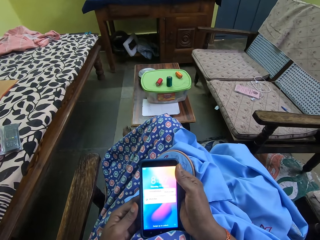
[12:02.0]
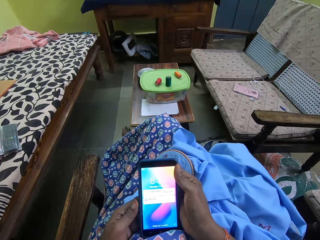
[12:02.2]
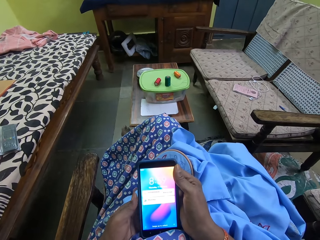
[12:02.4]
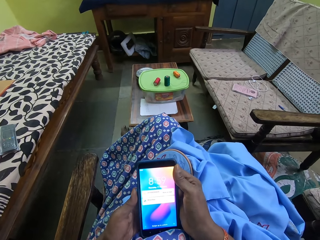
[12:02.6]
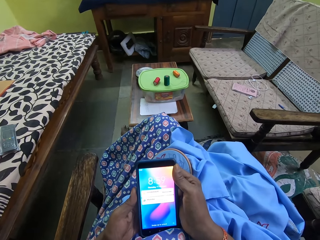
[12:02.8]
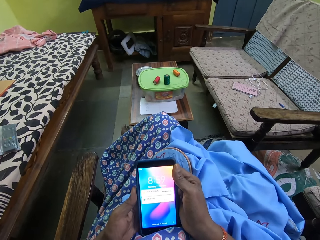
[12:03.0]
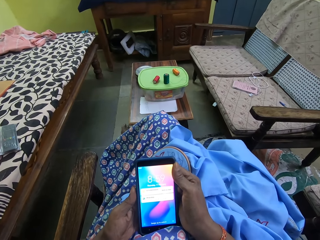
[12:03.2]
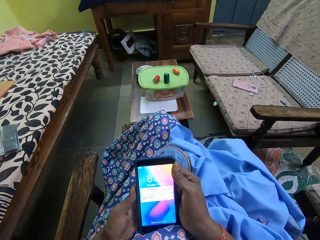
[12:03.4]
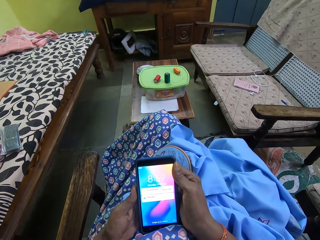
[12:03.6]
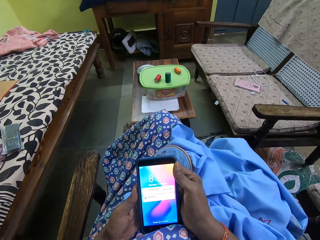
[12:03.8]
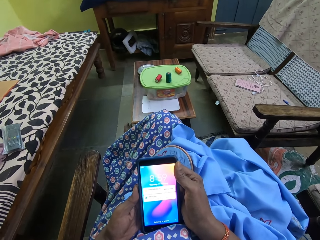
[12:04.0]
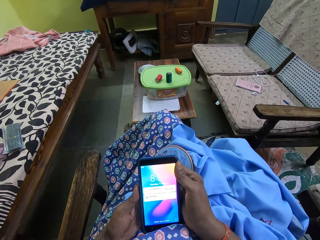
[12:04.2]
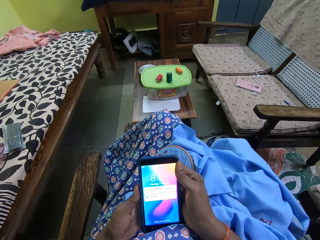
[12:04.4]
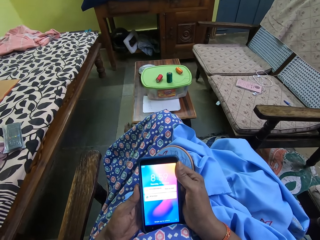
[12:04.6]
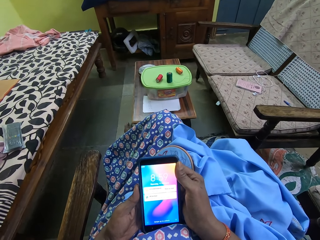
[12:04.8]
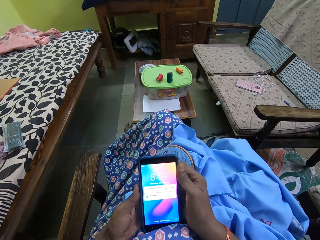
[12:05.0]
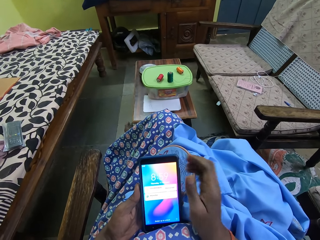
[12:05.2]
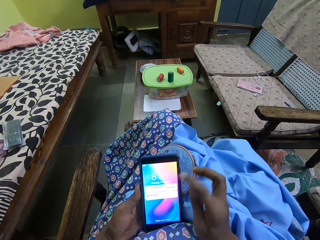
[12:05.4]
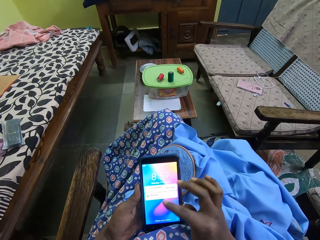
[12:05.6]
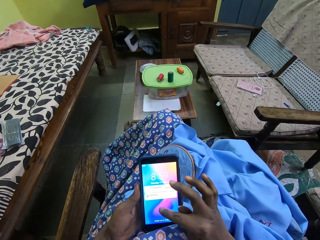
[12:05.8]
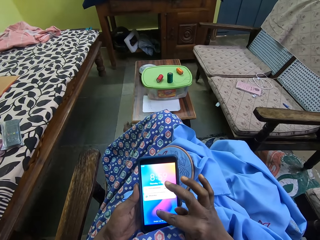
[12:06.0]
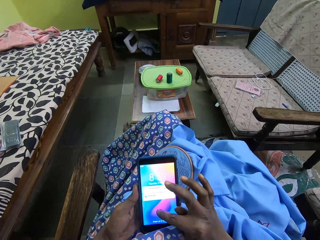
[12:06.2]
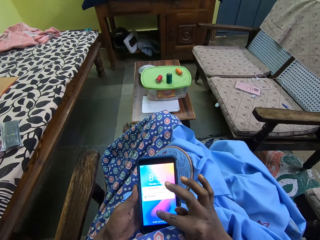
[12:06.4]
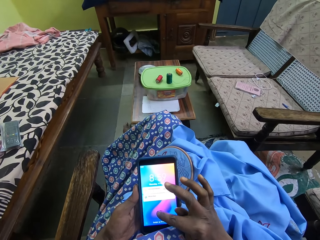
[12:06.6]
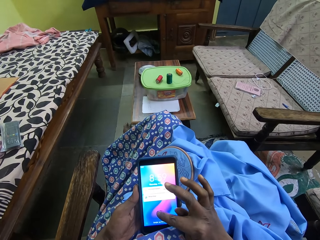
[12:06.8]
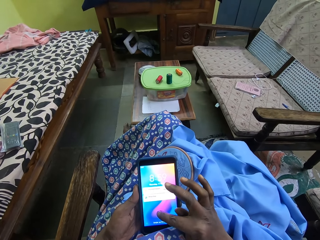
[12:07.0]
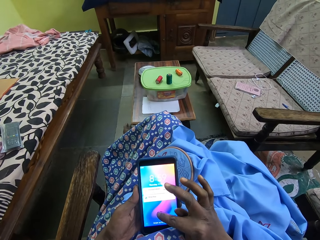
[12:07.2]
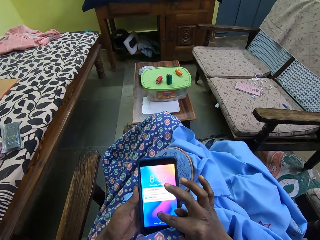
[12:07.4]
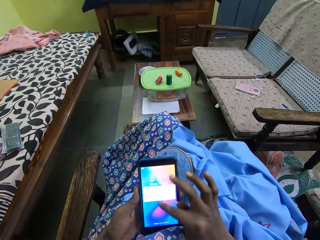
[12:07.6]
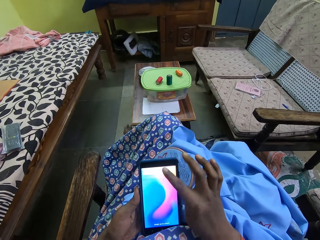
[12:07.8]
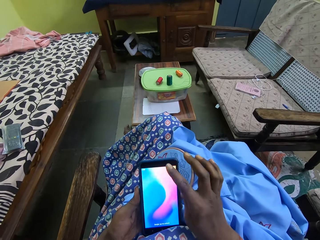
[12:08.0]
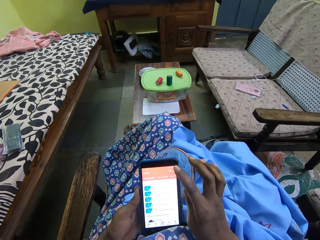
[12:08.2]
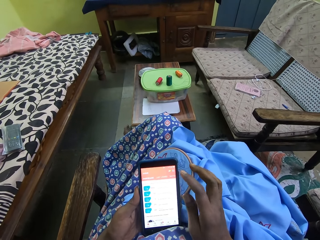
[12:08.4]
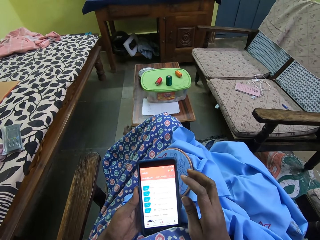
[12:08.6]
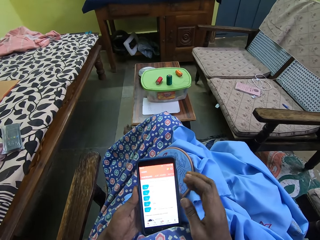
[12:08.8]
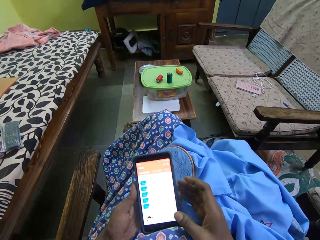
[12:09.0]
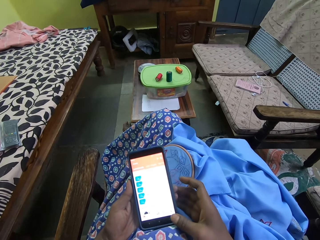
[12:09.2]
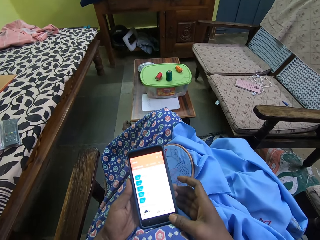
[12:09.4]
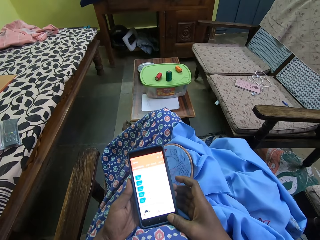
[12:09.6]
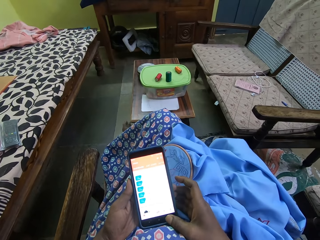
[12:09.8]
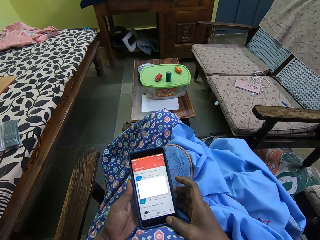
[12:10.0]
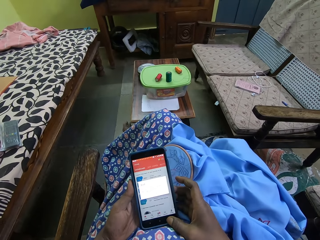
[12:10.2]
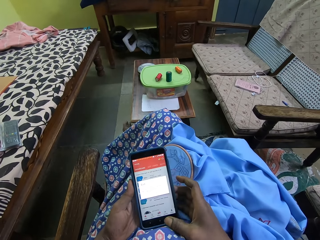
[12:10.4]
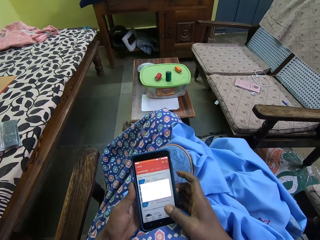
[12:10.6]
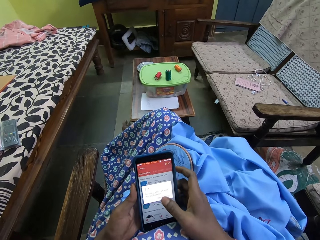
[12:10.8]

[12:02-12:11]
The camera wearer operates the phone with her right hand.

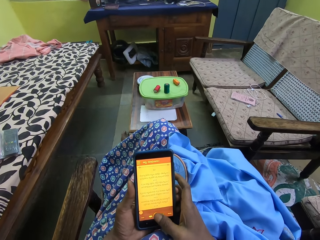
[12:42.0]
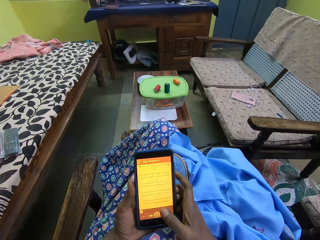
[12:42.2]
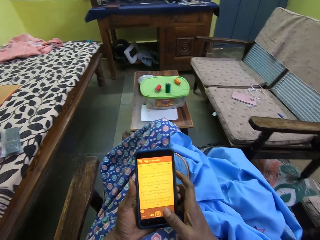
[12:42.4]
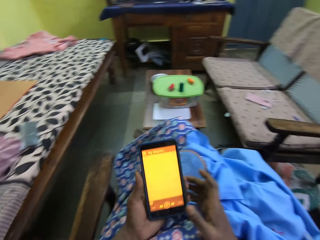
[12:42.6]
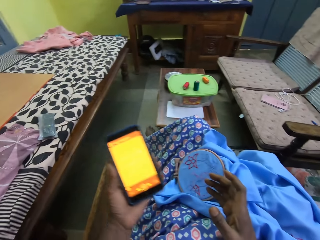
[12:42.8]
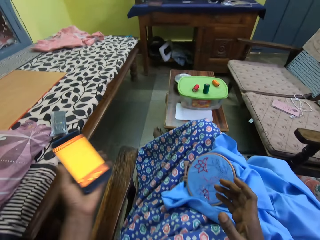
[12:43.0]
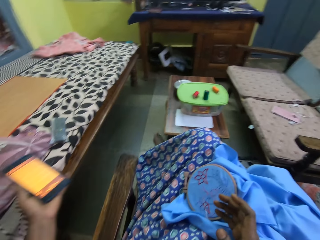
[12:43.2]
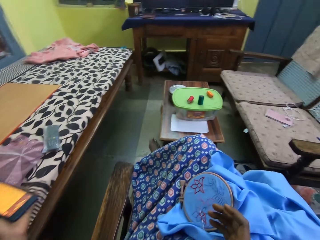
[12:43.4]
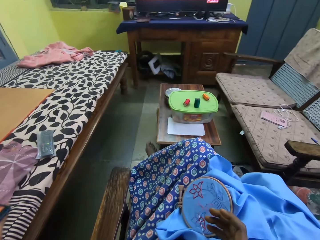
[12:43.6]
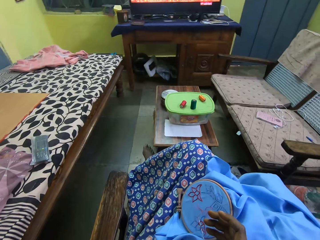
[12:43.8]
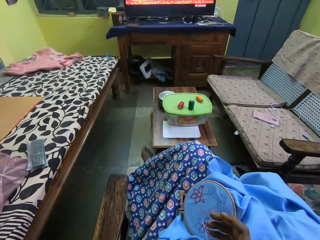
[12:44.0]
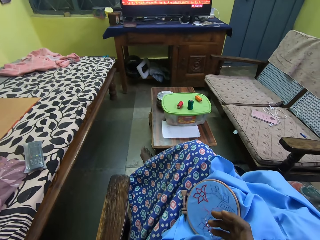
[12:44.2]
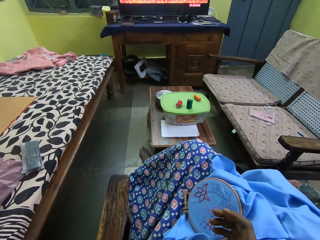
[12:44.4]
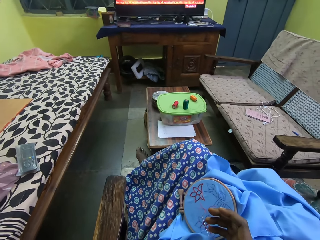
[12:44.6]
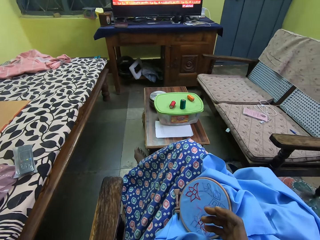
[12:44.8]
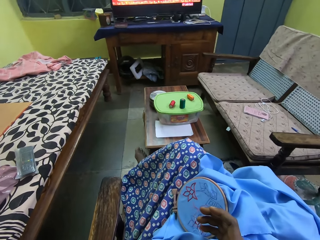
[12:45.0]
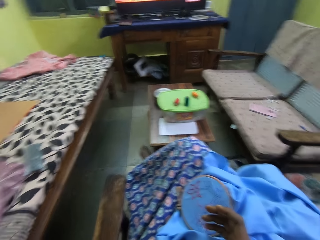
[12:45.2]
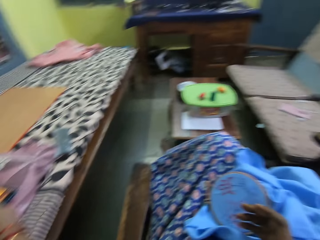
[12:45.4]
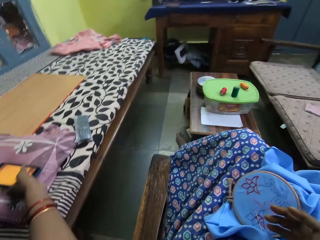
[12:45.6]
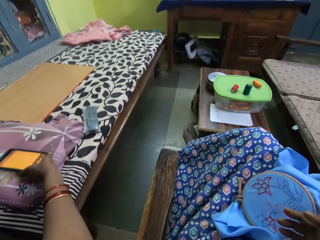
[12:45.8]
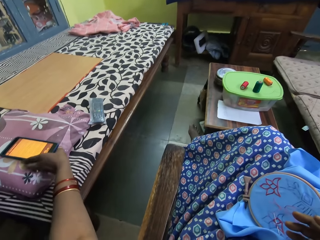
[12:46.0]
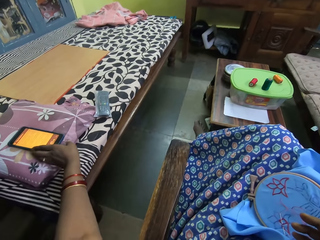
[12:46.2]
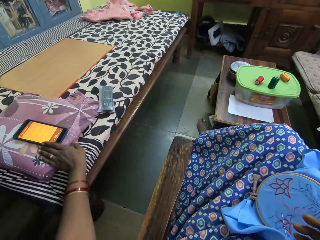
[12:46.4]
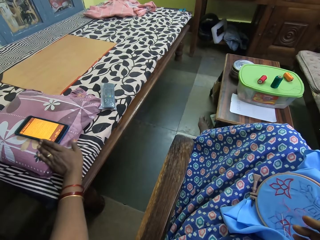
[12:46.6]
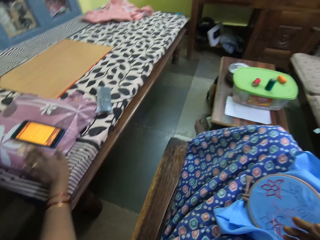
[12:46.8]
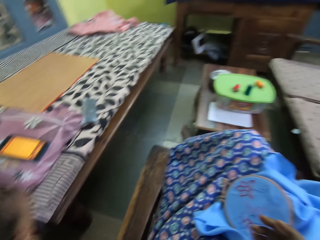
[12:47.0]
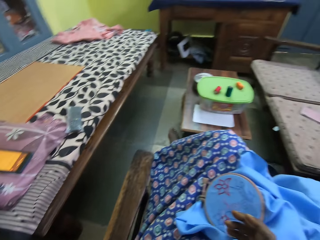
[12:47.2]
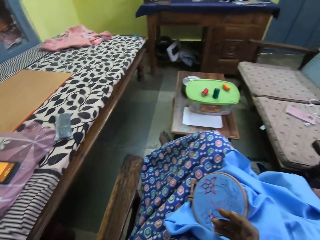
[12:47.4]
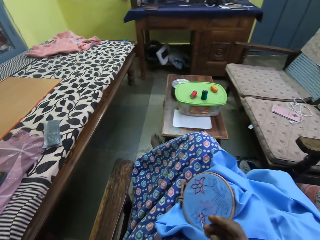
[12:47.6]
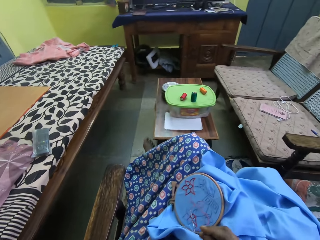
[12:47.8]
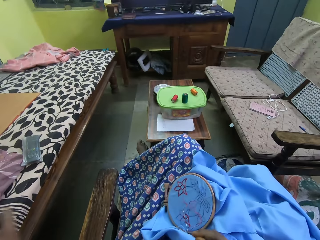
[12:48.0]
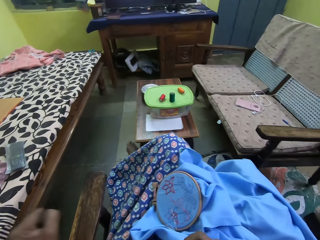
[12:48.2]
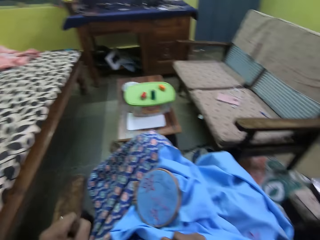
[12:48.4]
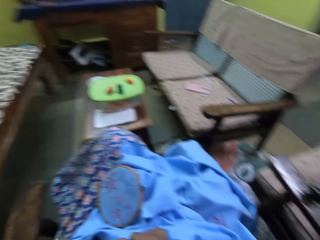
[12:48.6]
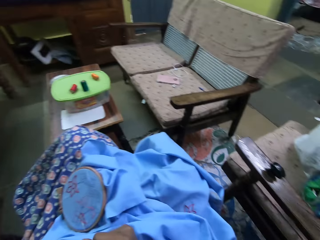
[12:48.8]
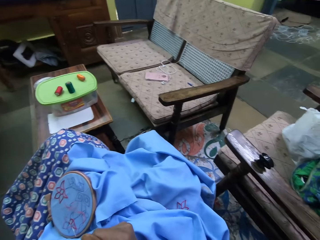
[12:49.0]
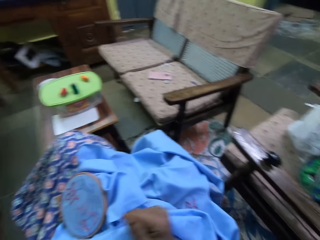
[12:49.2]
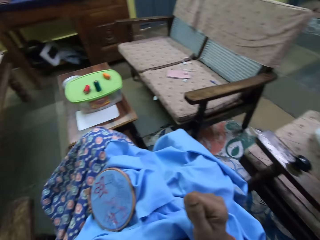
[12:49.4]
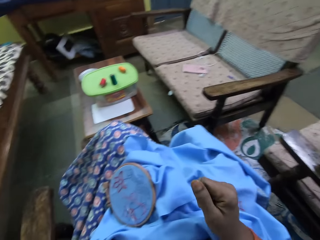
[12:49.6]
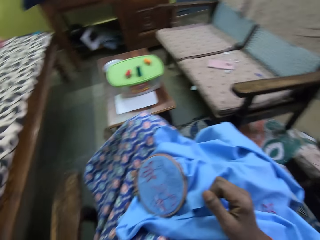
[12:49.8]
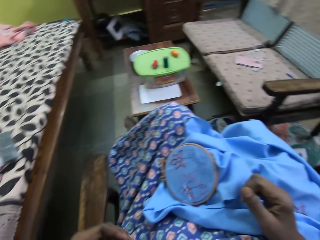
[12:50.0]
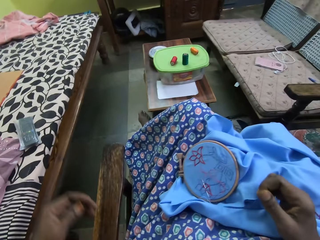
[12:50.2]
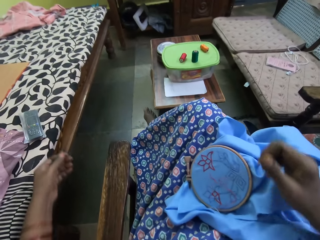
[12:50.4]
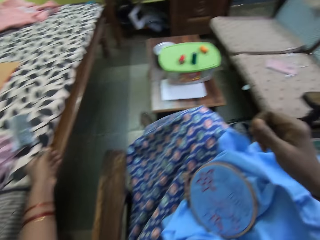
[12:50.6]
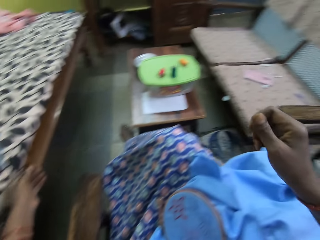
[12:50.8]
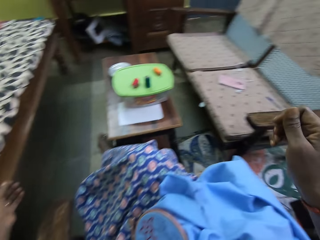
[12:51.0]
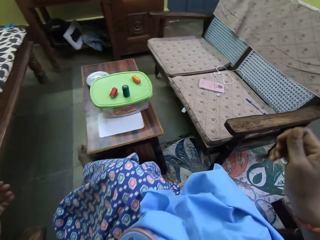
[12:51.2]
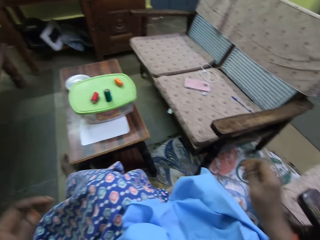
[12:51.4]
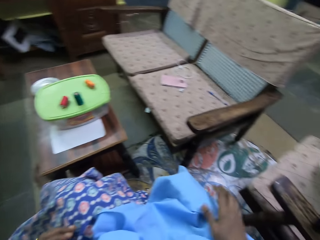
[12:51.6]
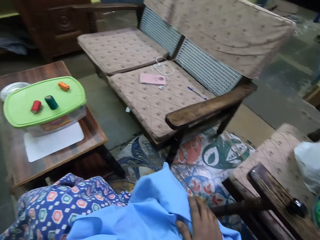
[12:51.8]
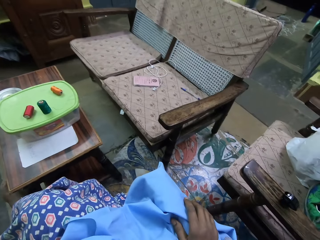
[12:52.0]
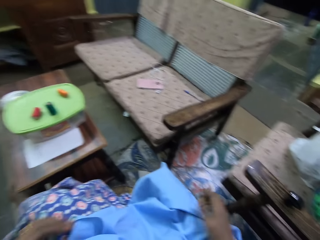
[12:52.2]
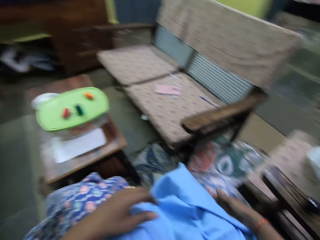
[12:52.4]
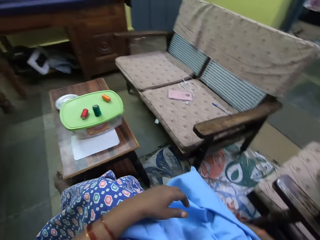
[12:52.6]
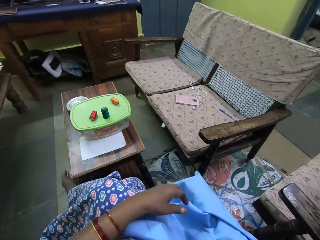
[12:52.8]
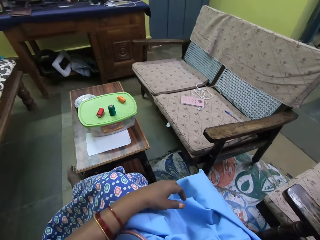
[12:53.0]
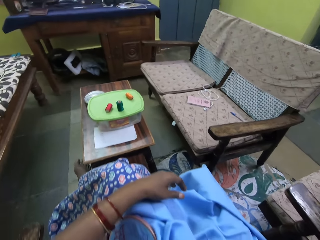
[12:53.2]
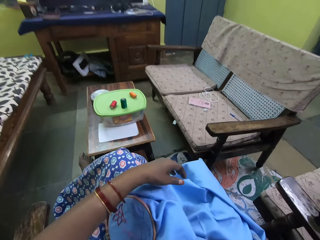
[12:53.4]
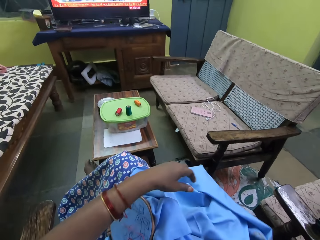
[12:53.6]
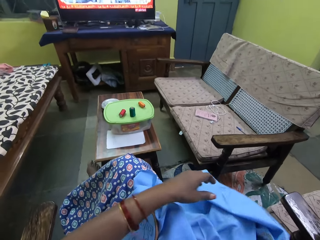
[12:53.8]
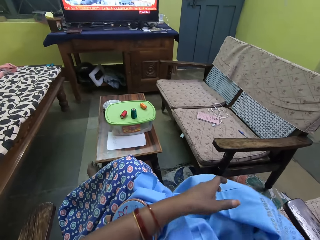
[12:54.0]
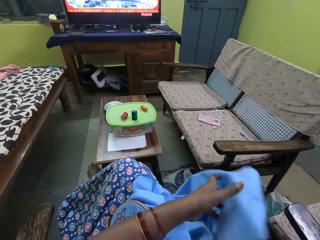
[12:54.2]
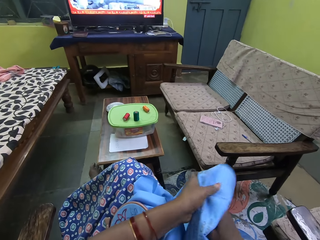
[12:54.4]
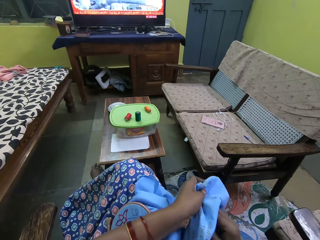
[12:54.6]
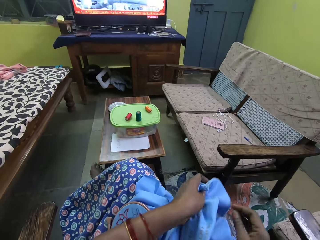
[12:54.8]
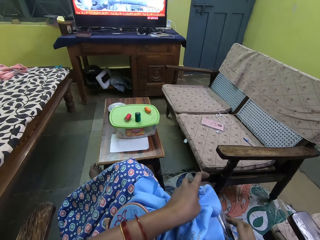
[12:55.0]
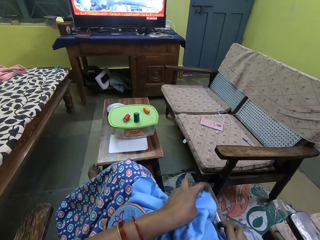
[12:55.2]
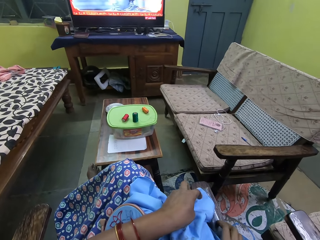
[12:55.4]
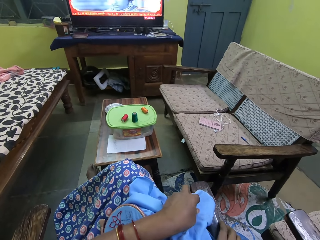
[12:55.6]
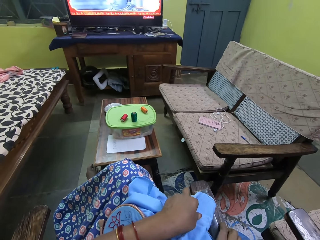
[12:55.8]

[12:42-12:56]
The camera wearer drops the phone on the bed with her left hand. She looks around the room. She holds the piece of material with her right hand. She picks up the piece of cloth. She holds the piece of material with her left hand.
